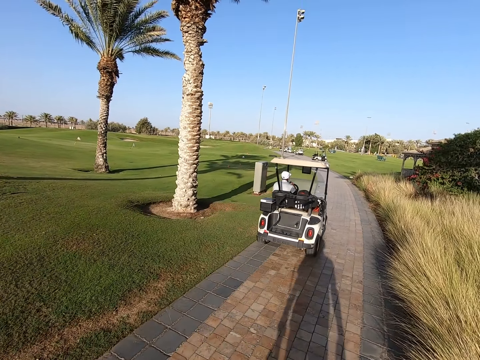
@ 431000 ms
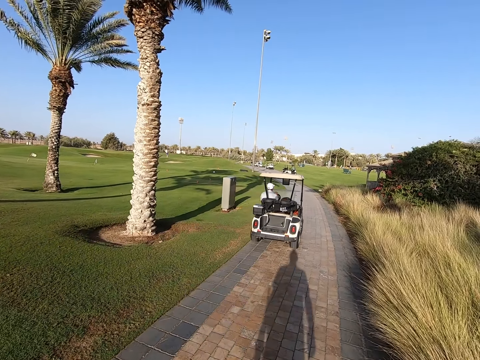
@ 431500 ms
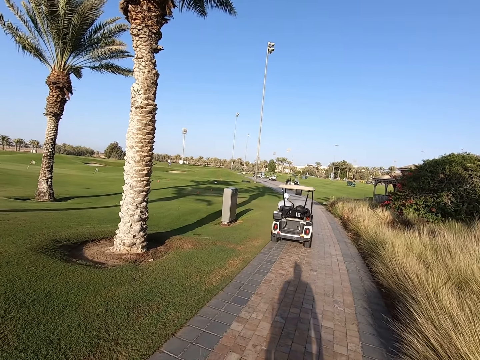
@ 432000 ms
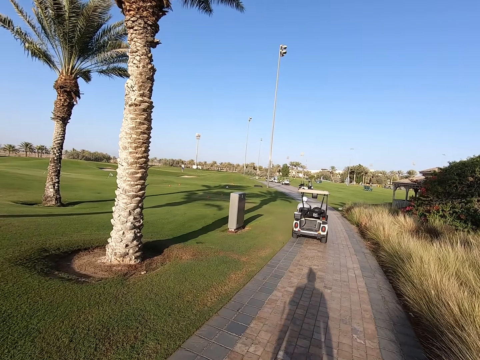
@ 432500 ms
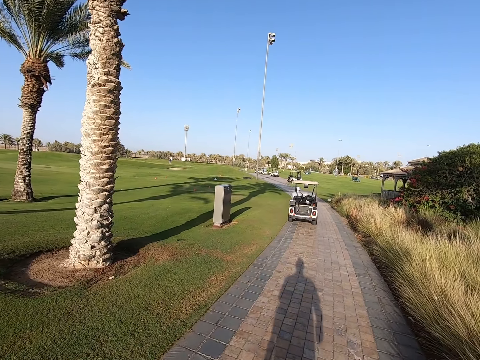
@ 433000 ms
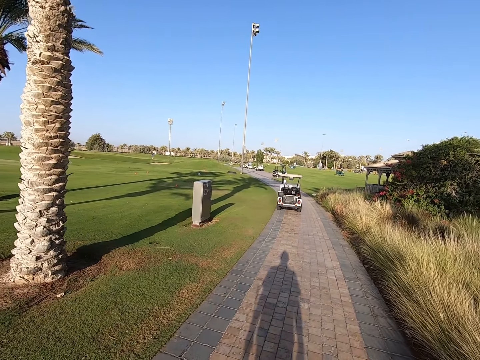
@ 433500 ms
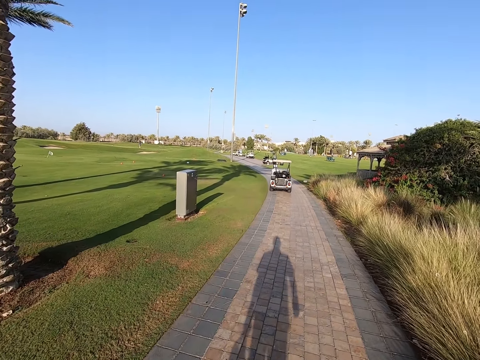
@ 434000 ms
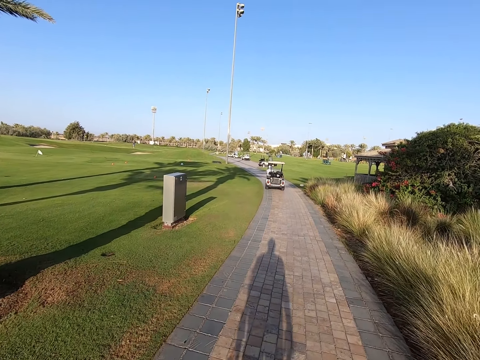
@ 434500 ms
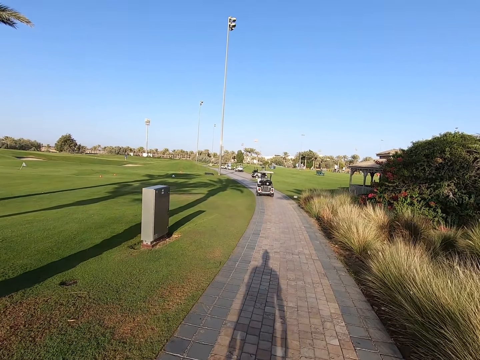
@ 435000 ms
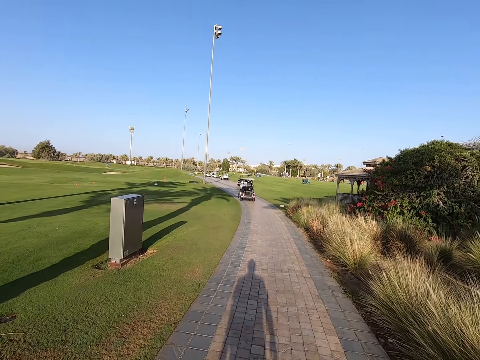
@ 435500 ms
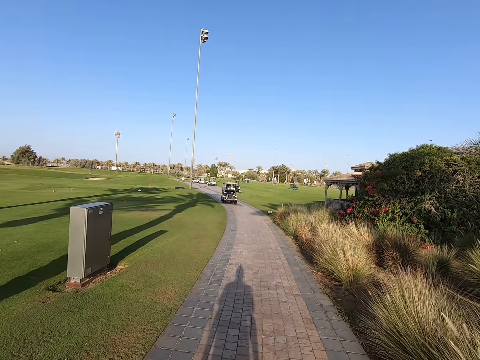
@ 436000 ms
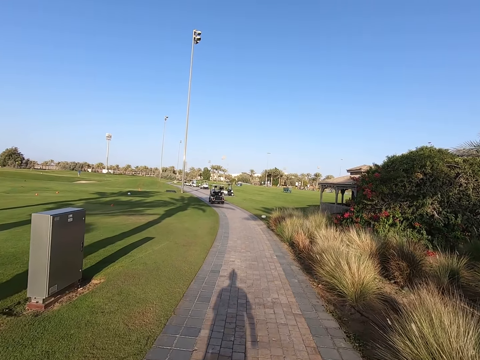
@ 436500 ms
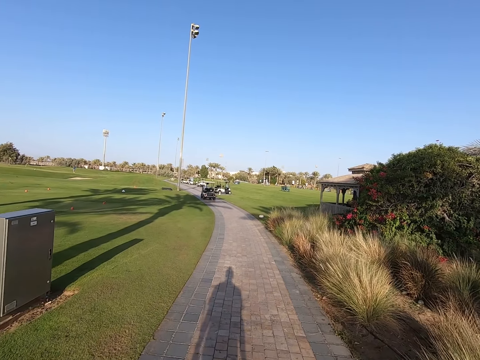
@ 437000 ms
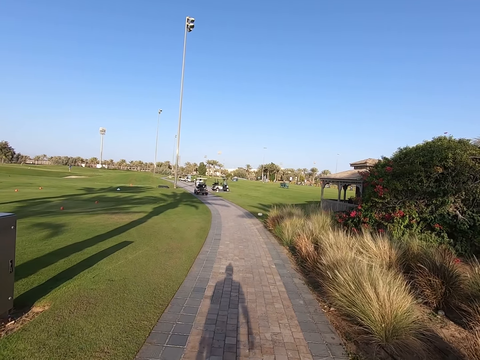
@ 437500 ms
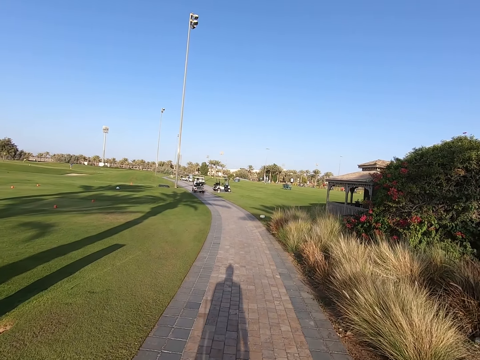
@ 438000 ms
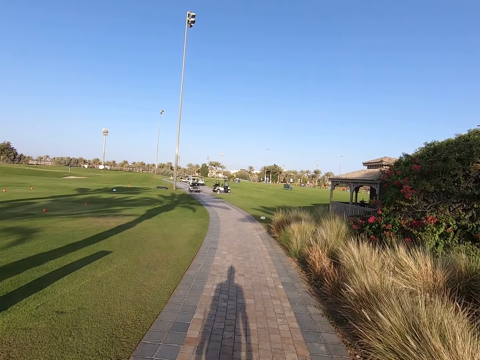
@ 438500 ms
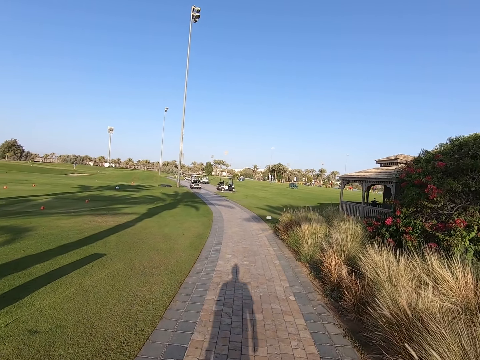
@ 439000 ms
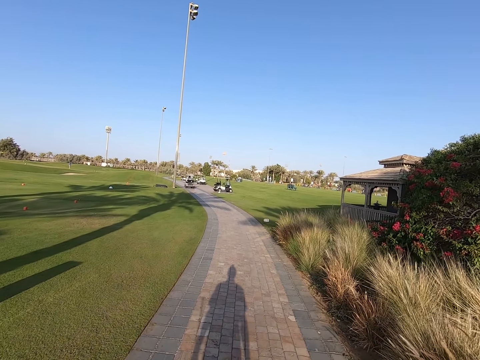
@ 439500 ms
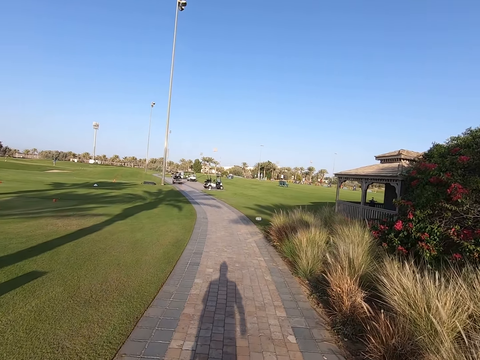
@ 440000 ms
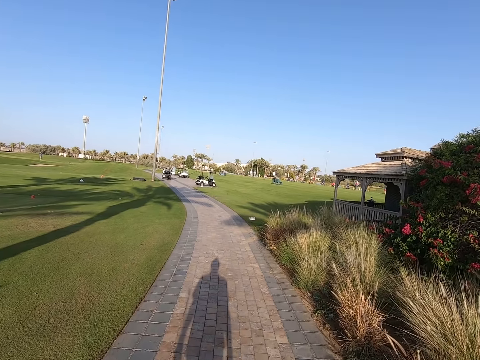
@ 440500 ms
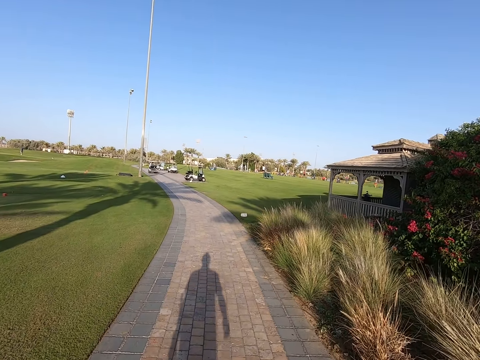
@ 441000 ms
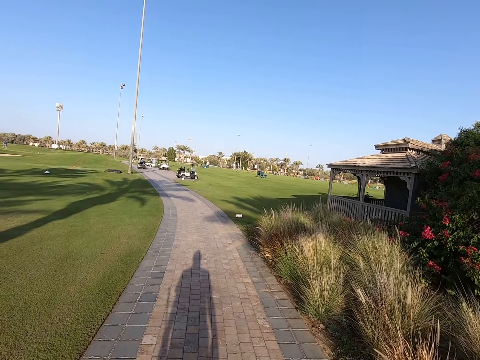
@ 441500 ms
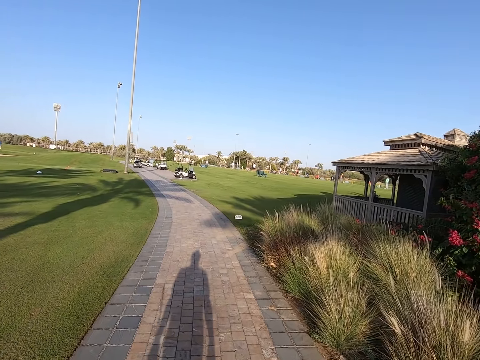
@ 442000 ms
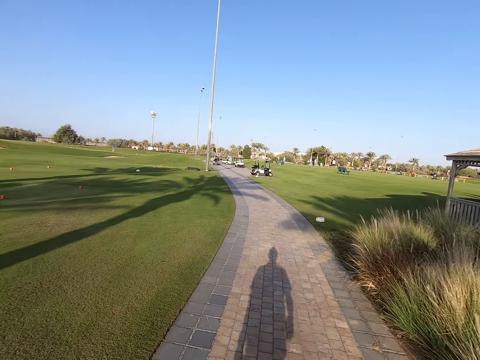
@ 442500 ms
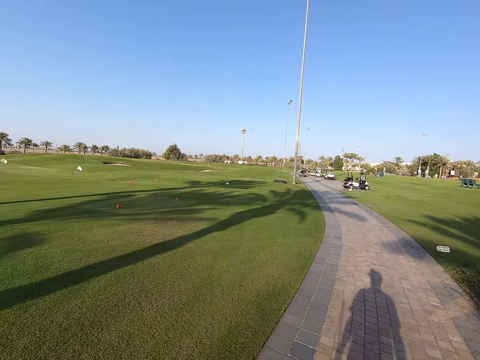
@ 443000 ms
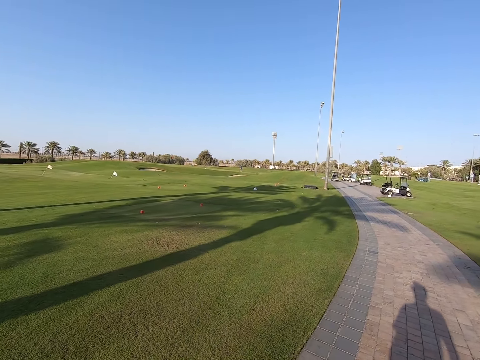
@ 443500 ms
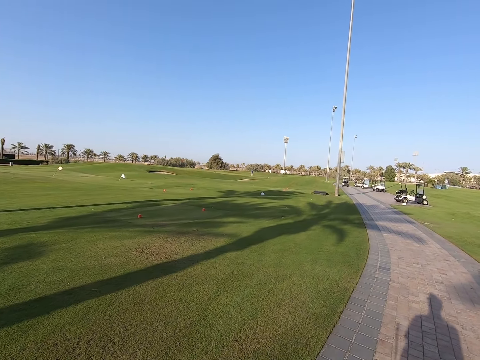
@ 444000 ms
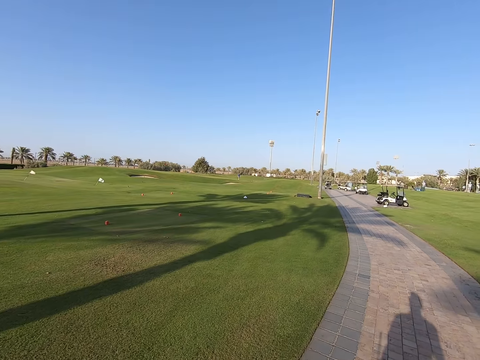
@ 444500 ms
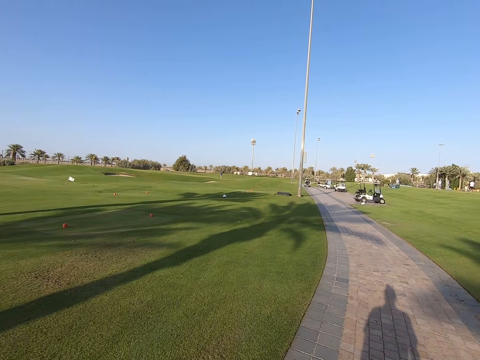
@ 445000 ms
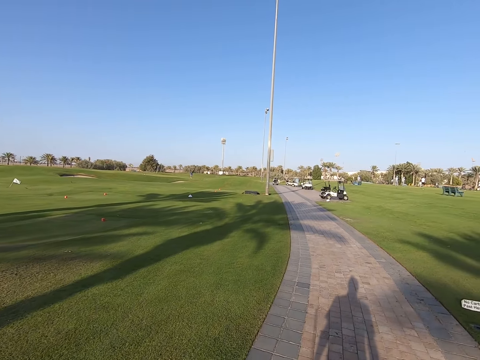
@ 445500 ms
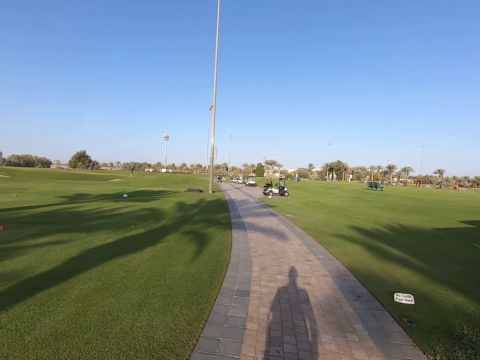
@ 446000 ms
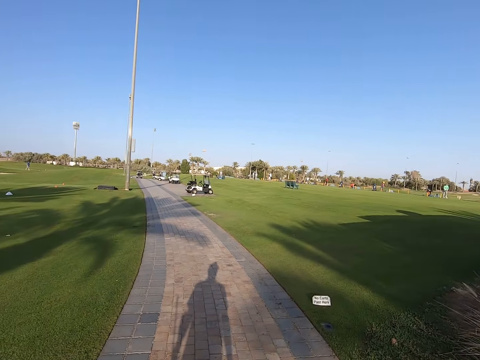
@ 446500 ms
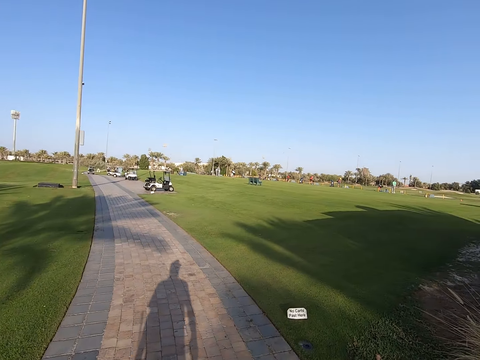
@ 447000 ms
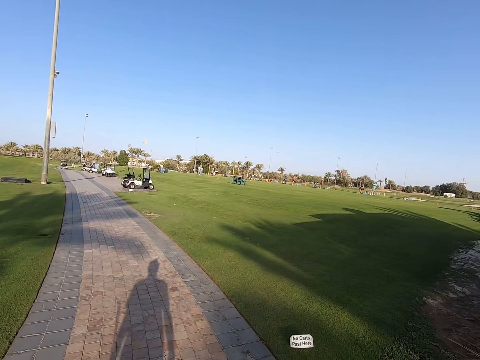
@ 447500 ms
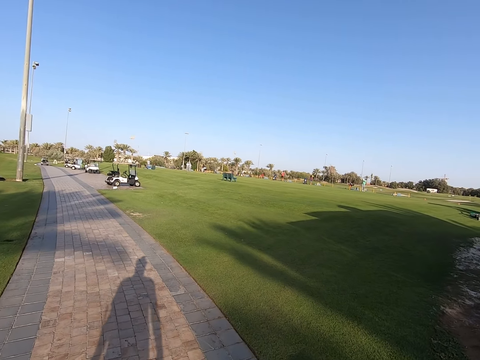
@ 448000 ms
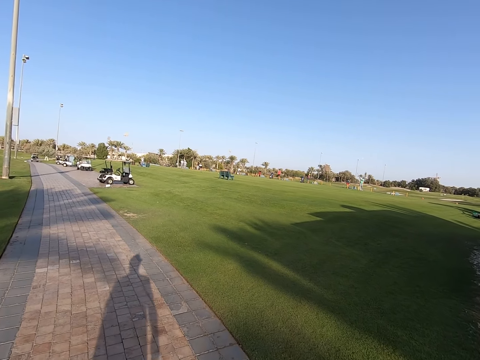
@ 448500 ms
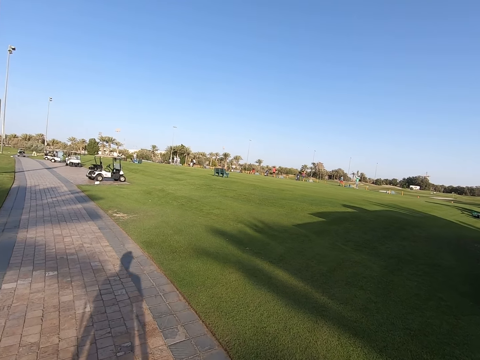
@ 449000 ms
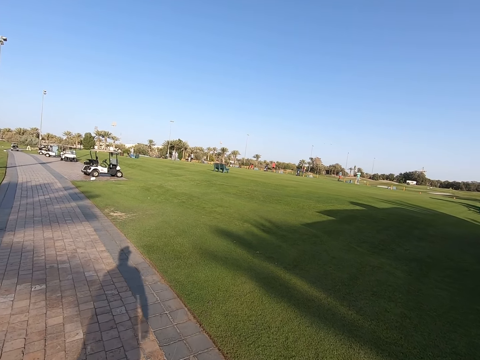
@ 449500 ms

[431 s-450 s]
The camera wearer walks around. They stare around the field. They walk around.

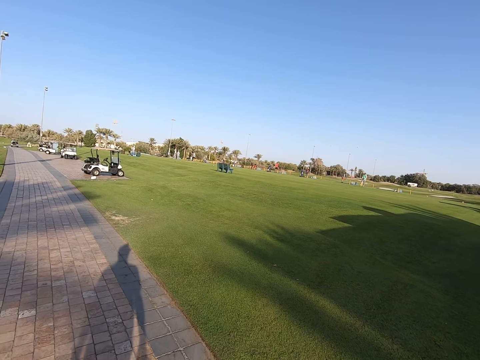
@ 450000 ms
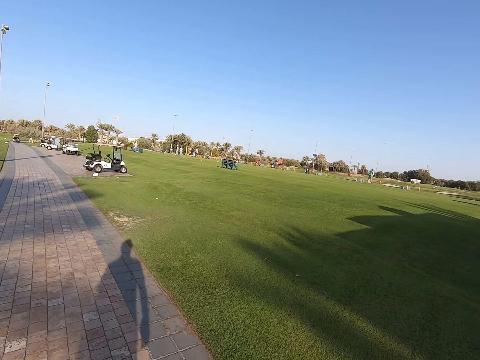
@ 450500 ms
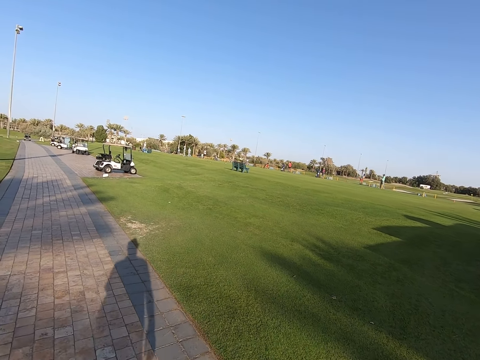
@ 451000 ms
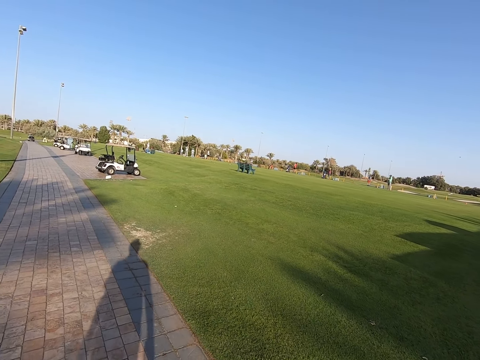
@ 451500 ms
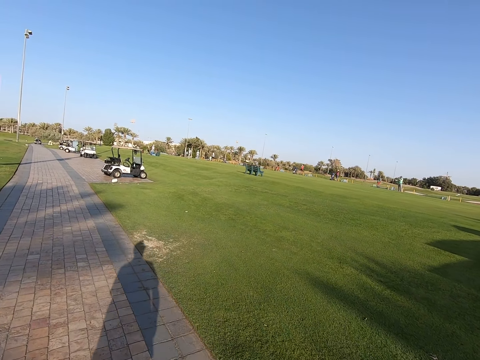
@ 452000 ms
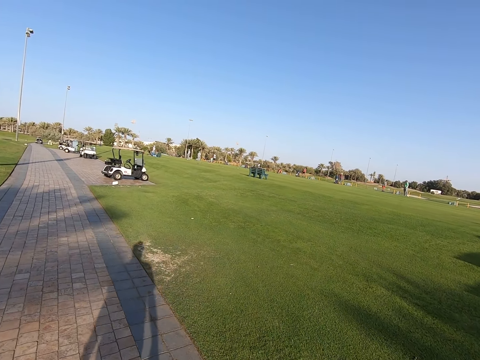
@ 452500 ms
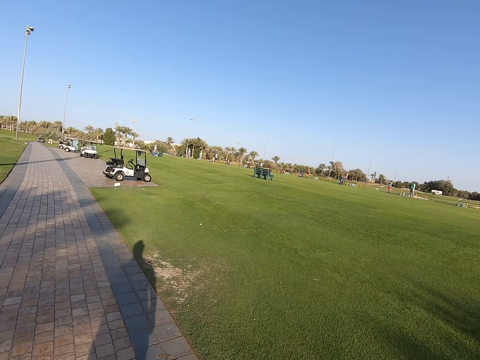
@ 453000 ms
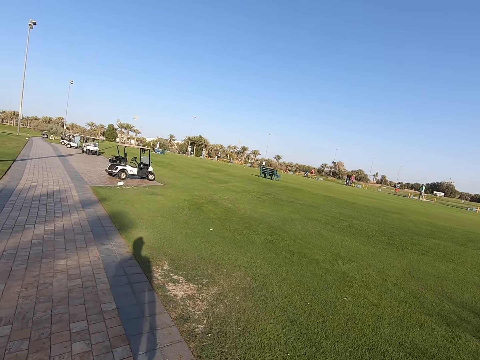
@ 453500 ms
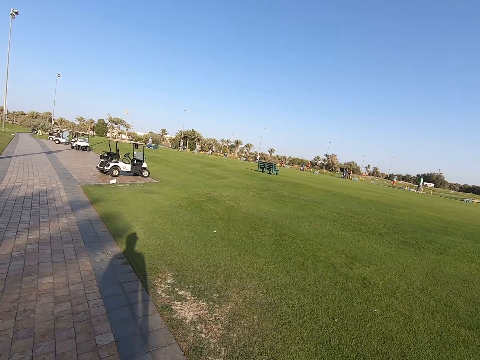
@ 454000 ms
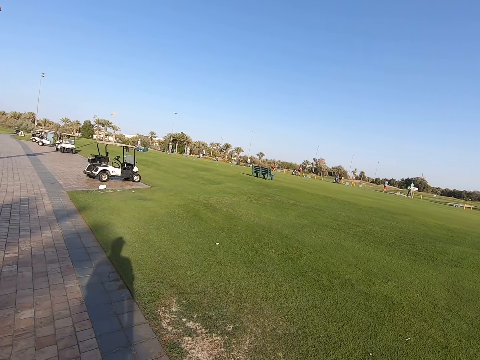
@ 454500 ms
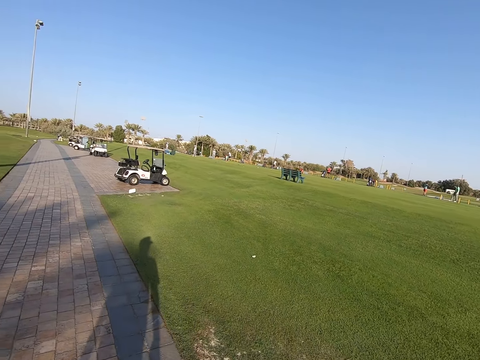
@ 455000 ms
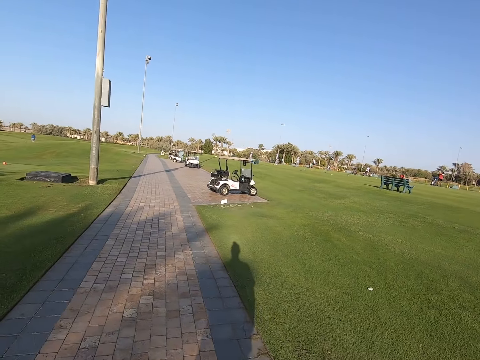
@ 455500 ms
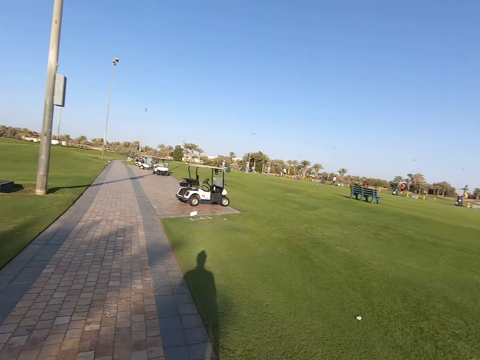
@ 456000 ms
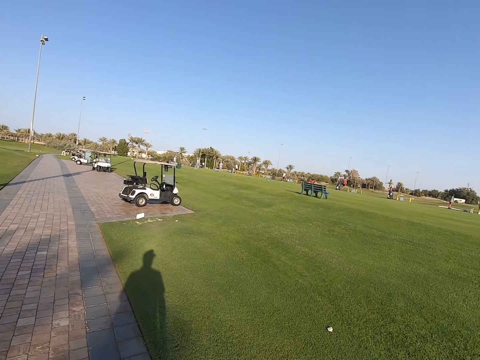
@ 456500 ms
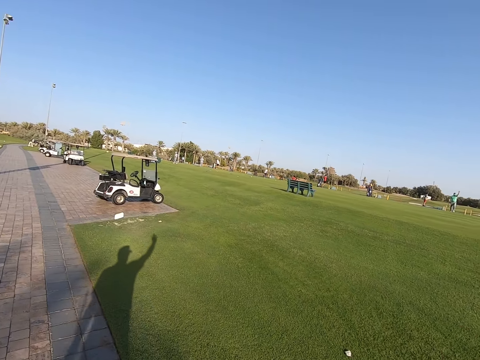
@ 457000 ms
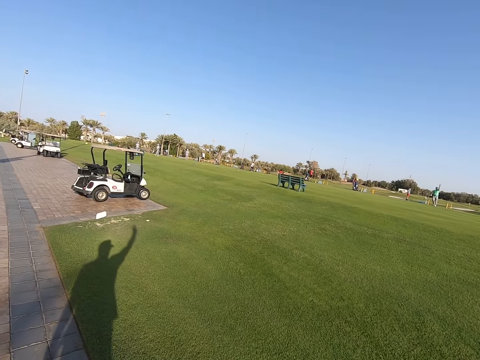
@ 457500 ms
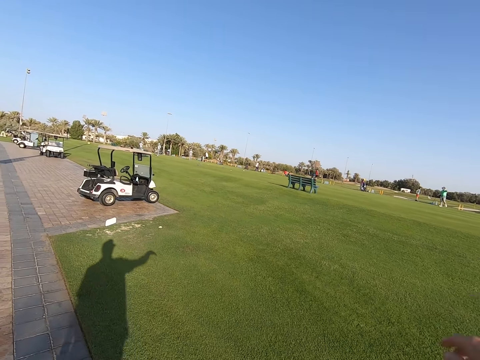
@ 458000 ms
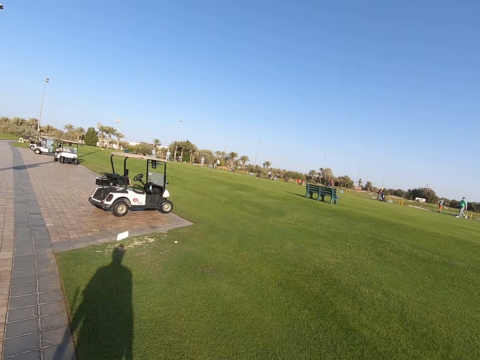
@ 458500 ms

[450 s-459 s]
The camera wearer raises his hand. He waves the hand in the air. He walks around.
